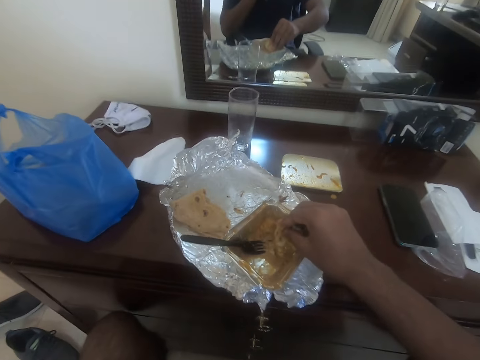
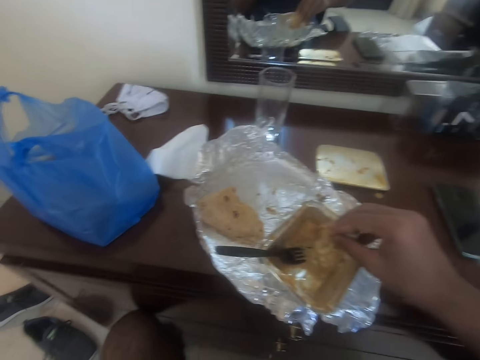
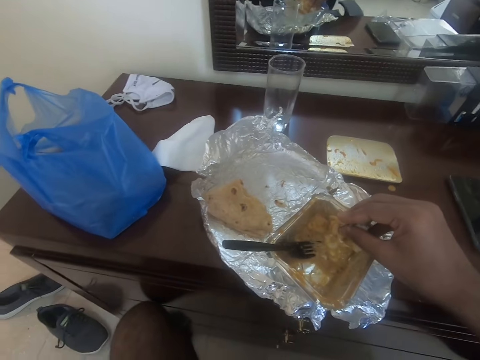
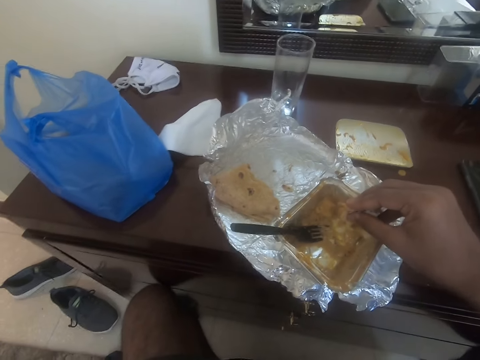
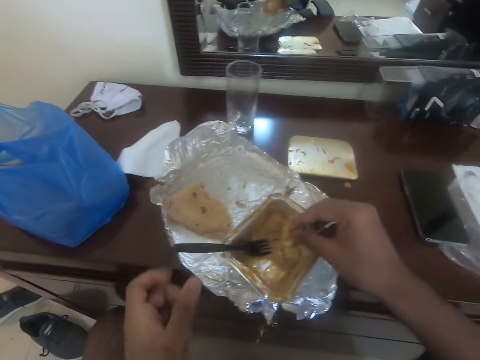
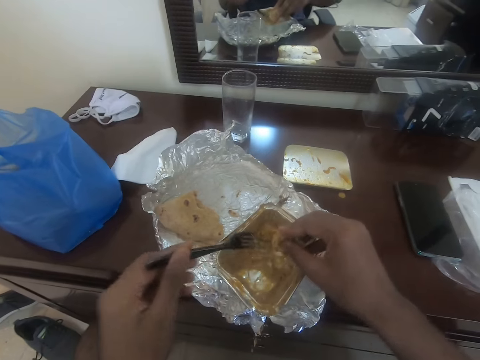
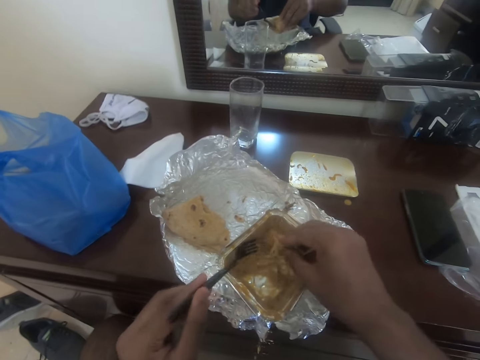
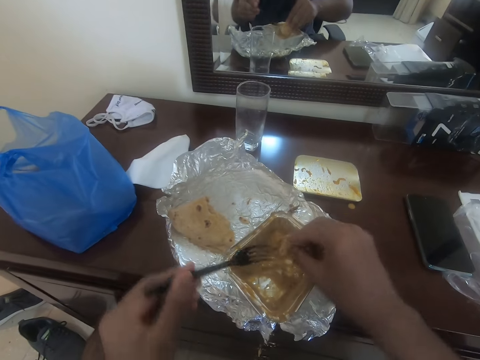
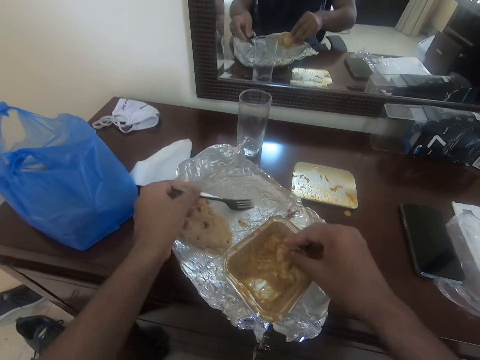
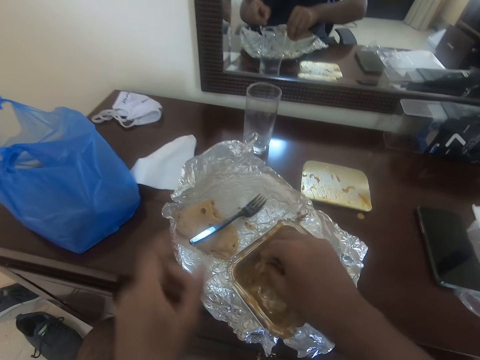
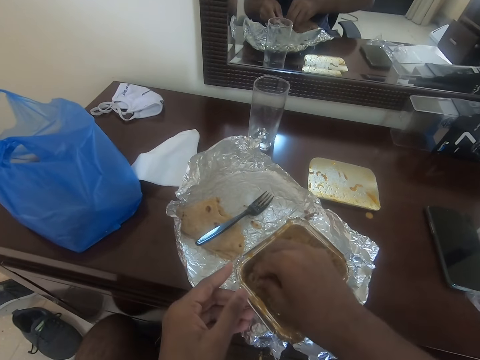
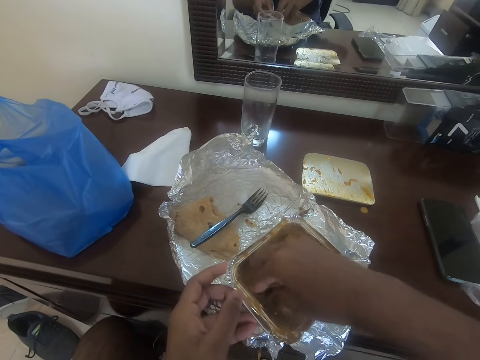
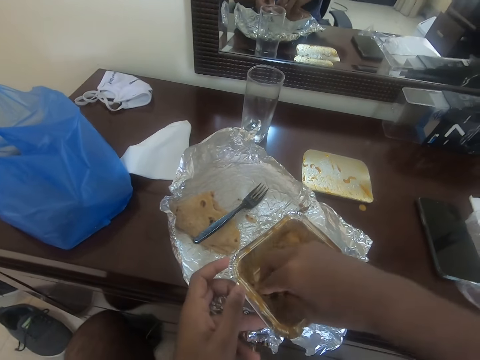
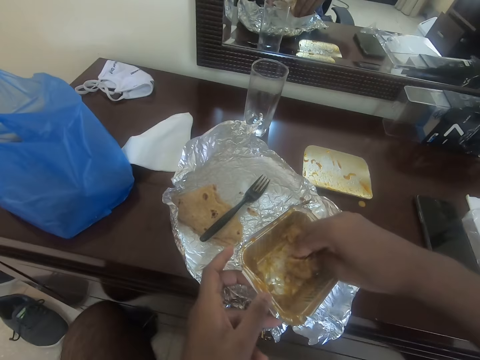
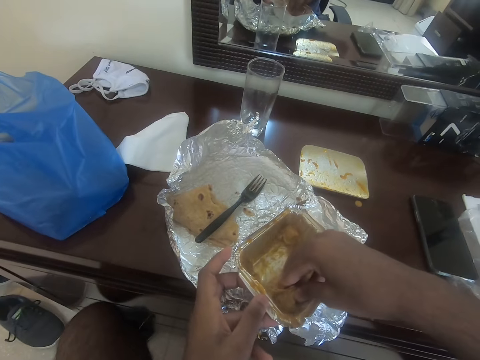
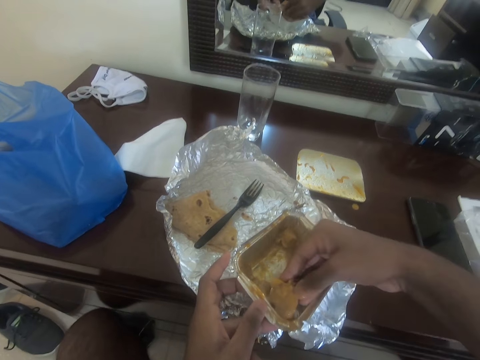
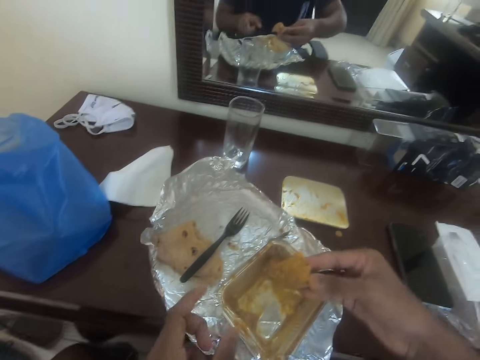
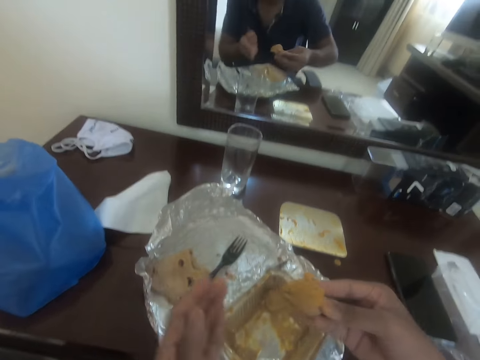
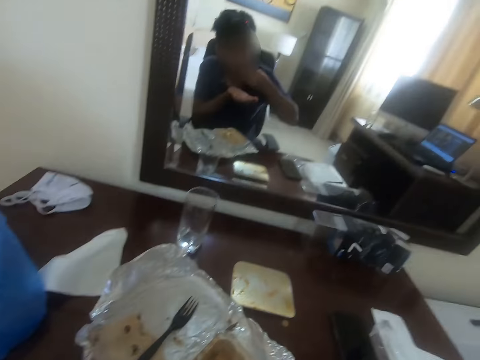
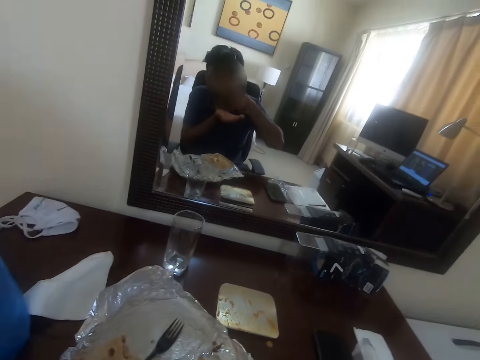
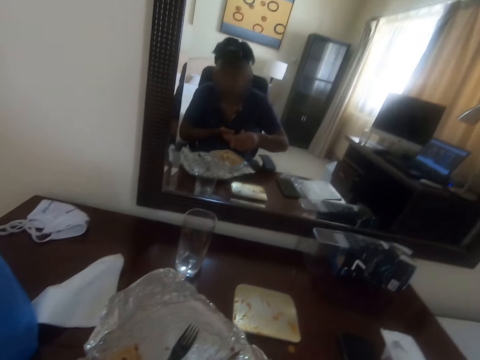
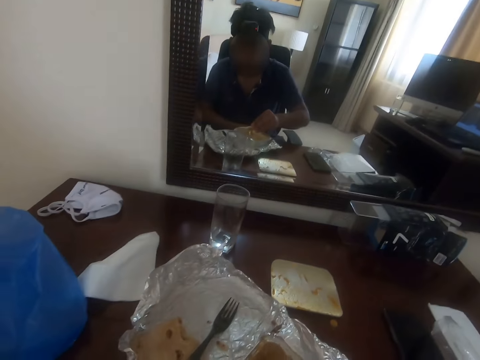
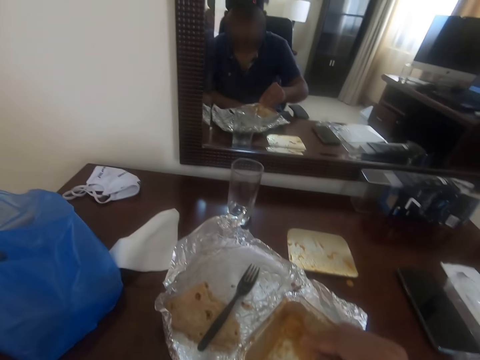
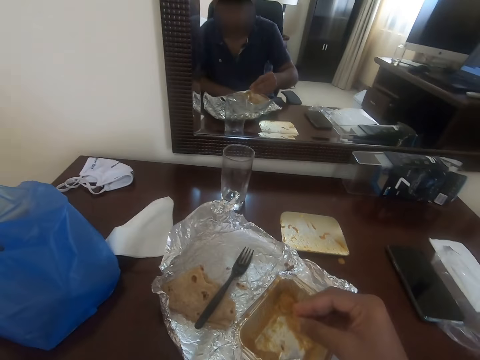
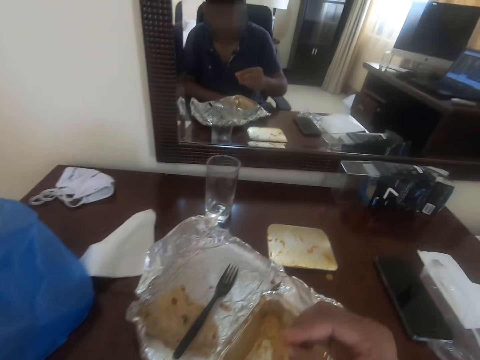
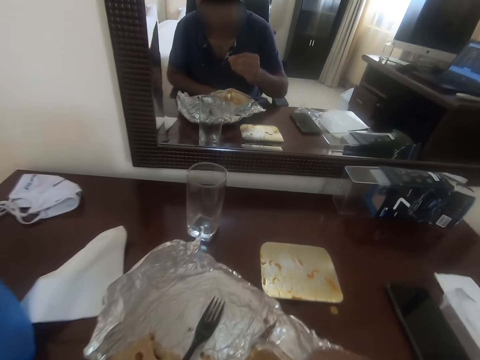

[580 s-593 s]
The camera wearer picks up the fork. They hold the fork with the left hand, scrape the fork with the flatbread, and put the fork on the folded paper or aluminum foil on the table. They dip the flatbread or chapati in the stew or soup. They eat the flatbread.

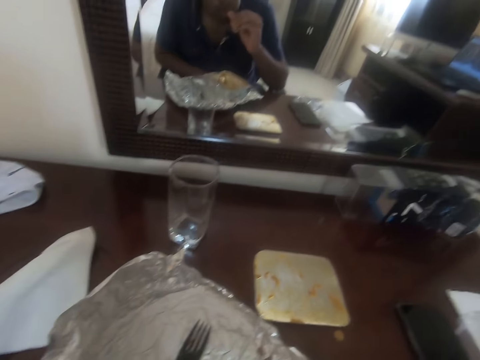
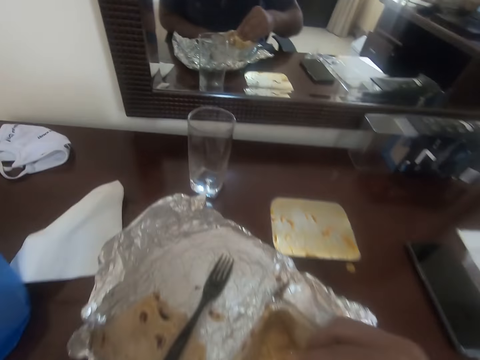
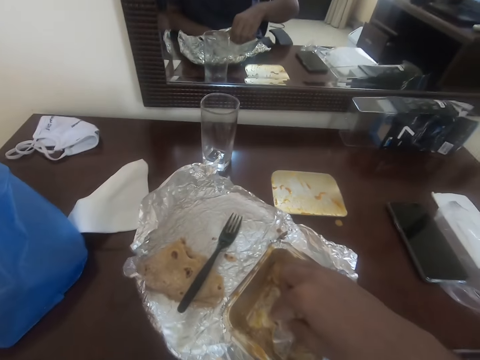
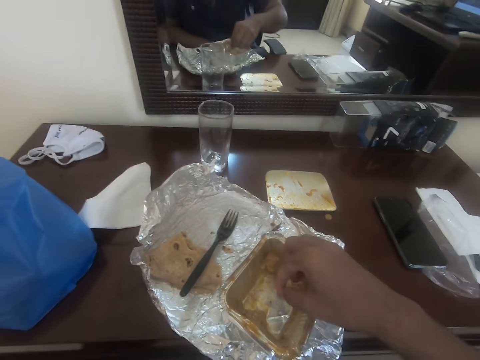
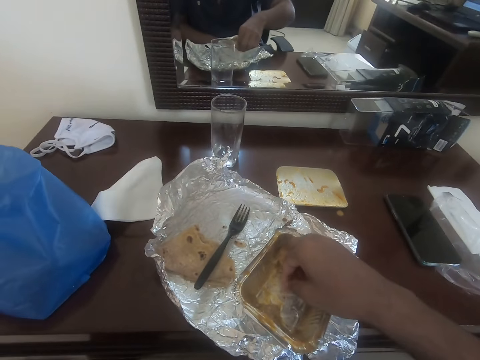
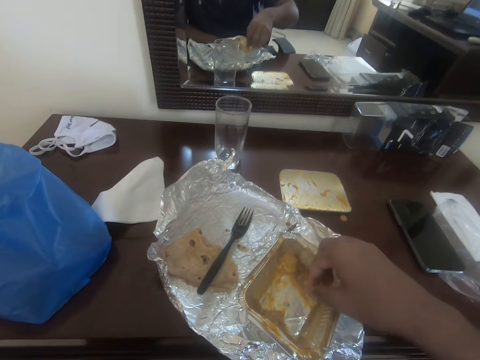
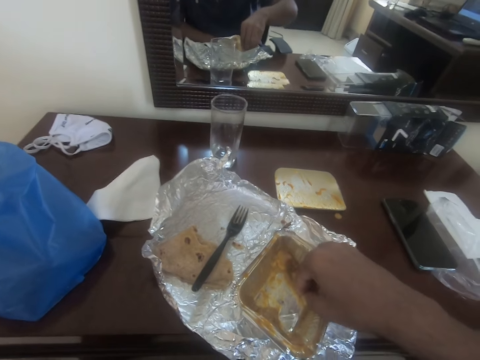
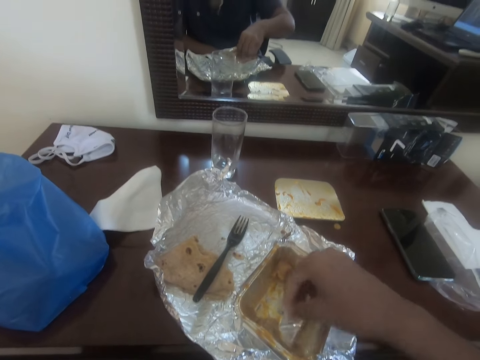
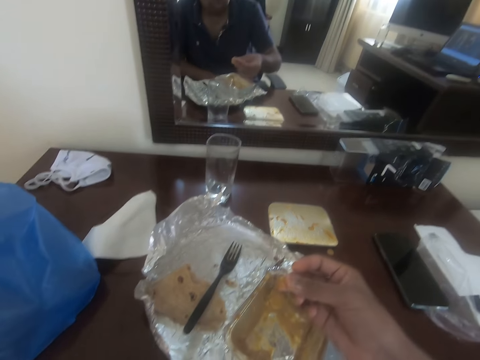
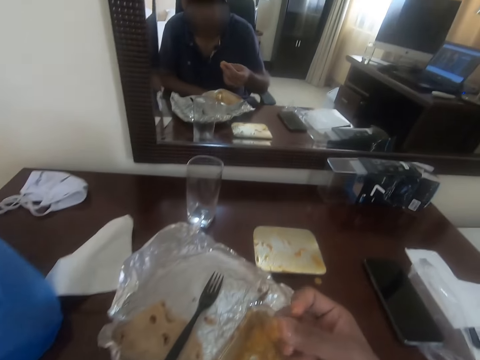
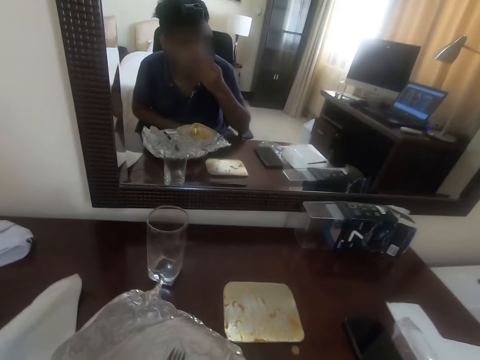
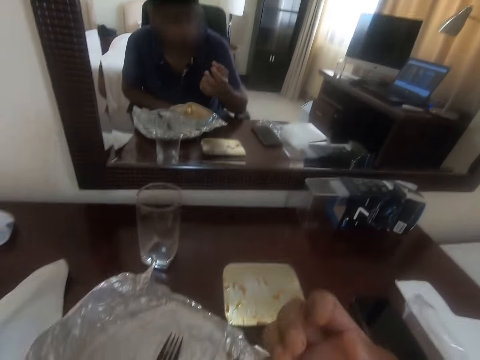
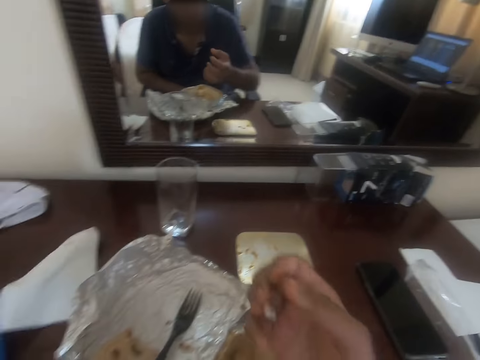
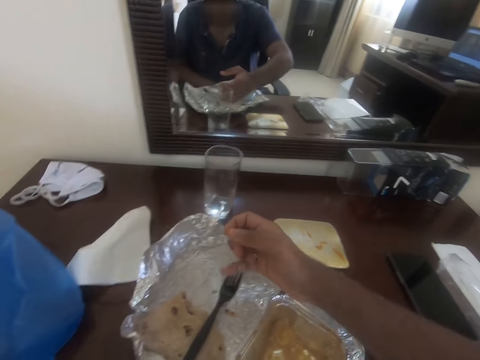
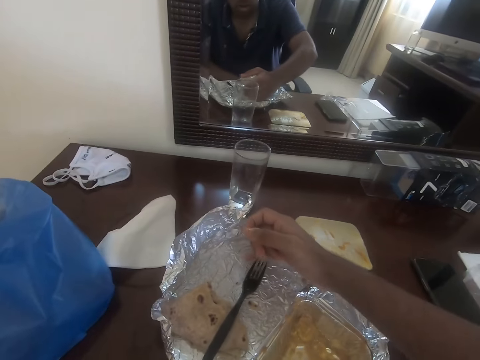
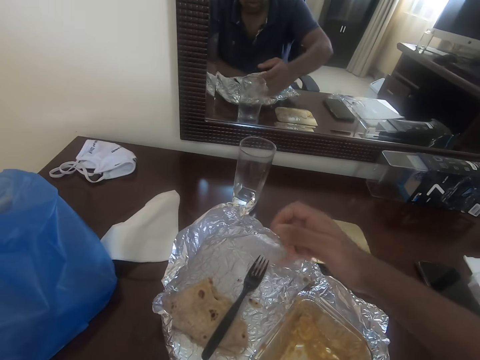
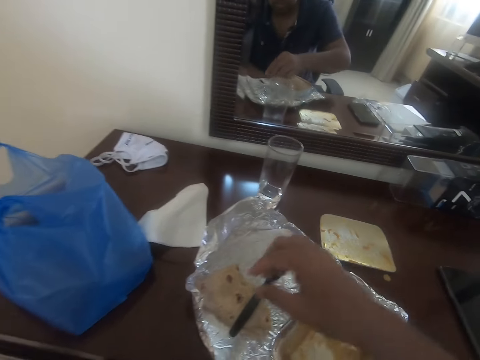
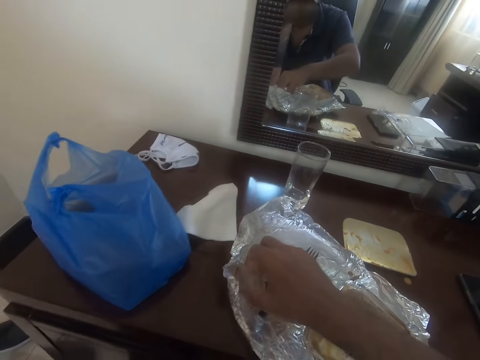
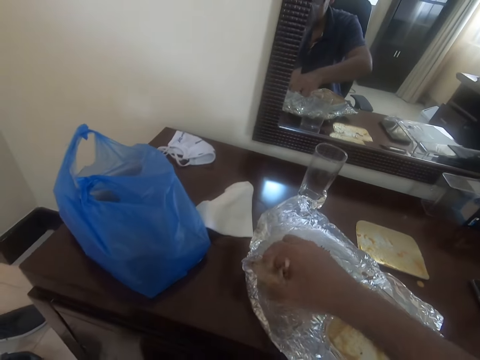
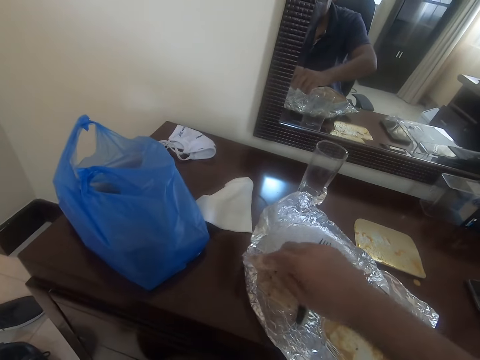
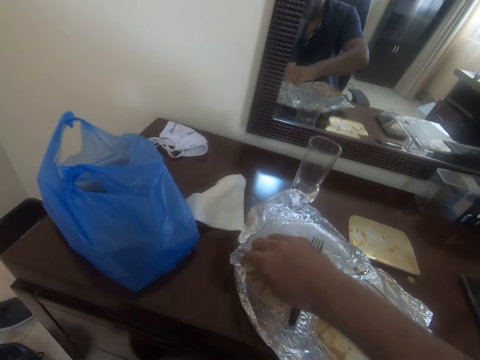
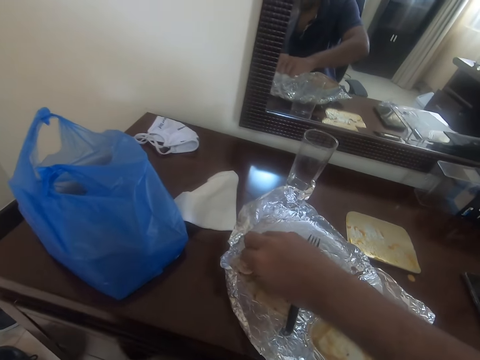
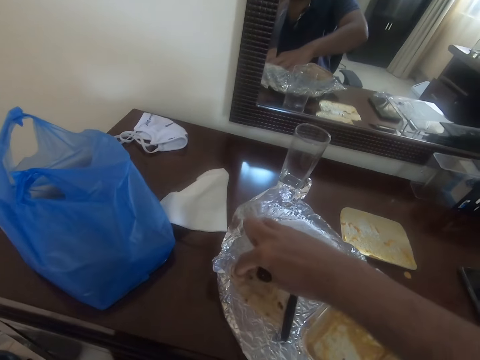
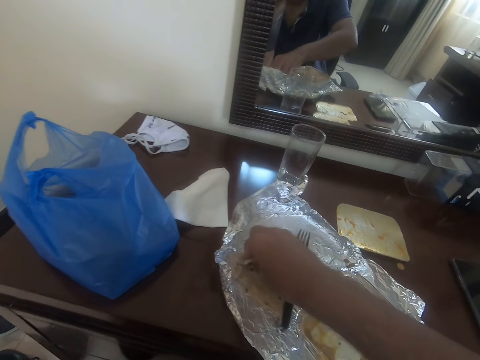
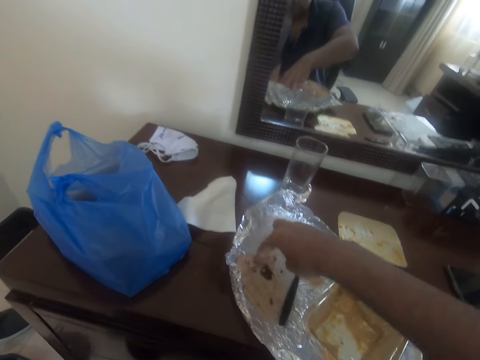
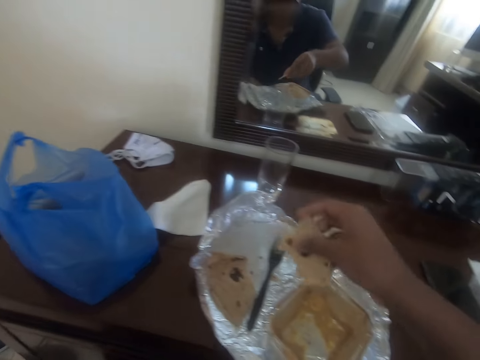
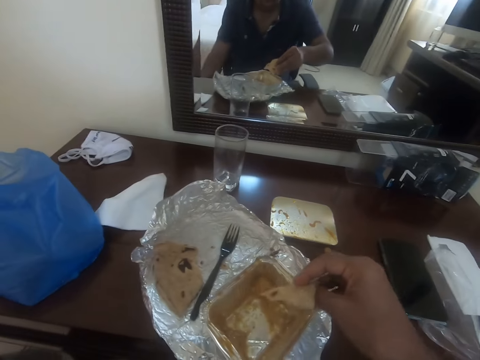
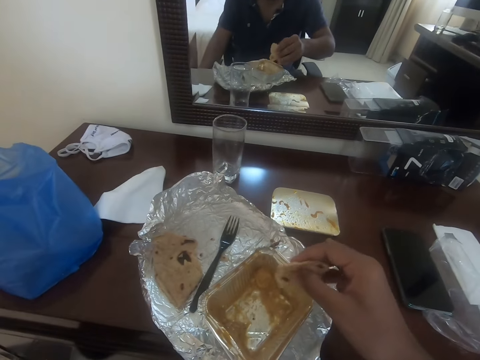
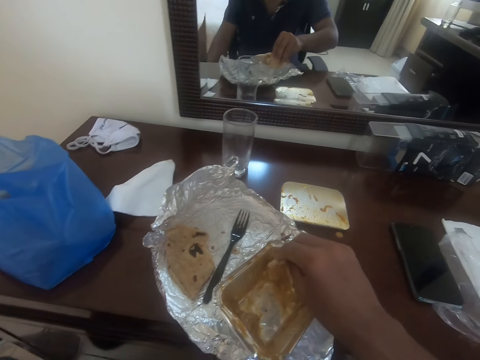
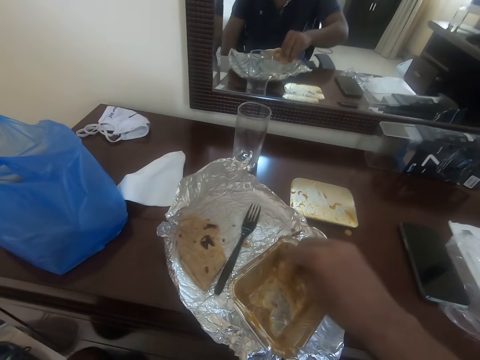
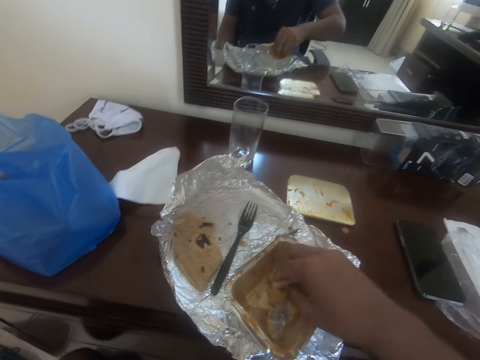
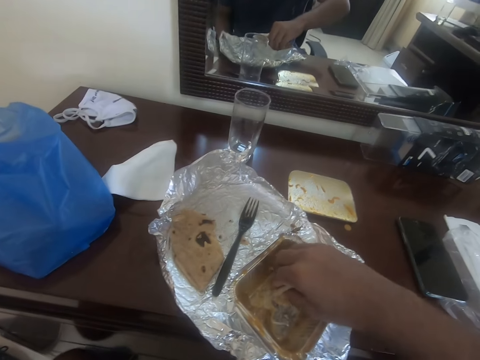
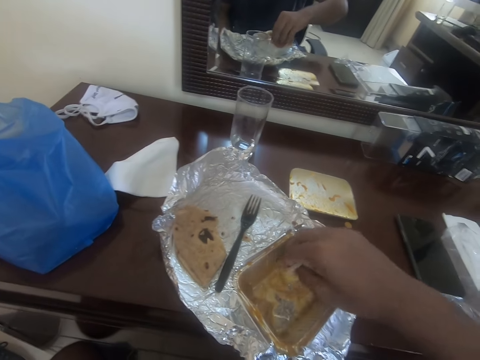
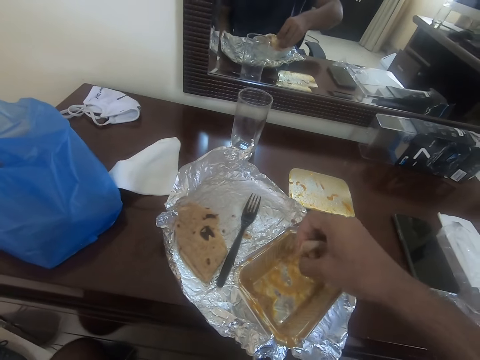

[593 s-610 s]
The camera wearer dips his hand in the stew. He eats the stew. He rubs his hand on the foil. He picks the chapati from the table. He cuts the flatbread. He dips the flatbread in the stew.
